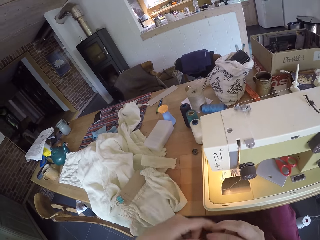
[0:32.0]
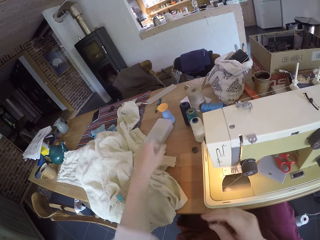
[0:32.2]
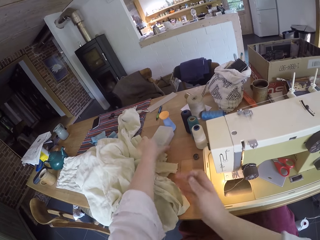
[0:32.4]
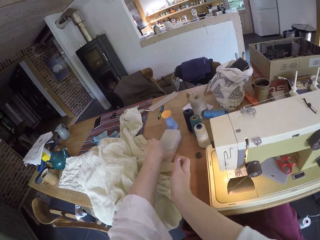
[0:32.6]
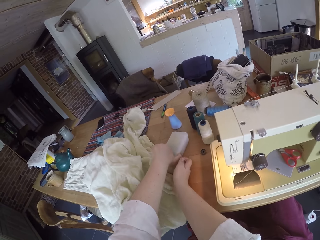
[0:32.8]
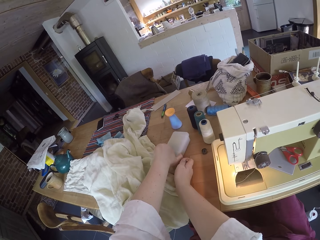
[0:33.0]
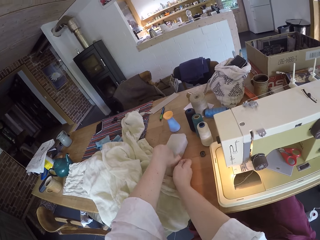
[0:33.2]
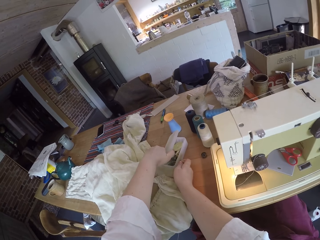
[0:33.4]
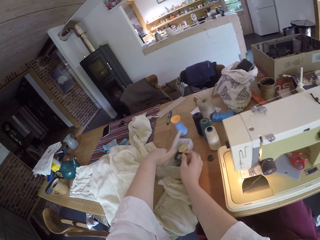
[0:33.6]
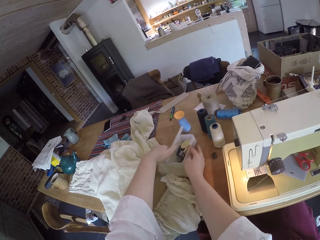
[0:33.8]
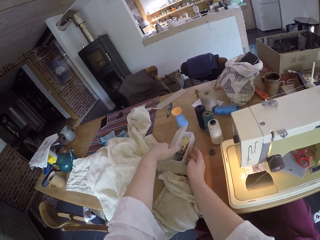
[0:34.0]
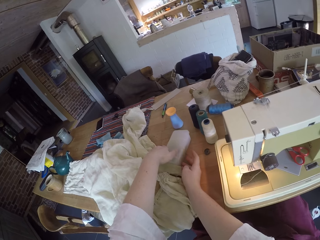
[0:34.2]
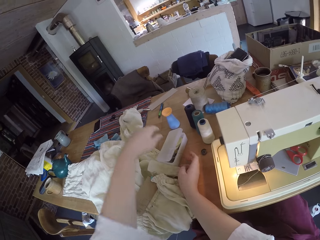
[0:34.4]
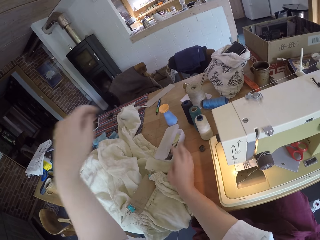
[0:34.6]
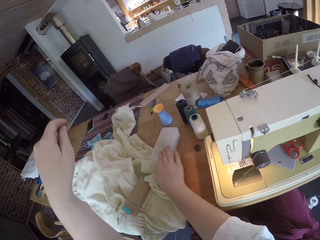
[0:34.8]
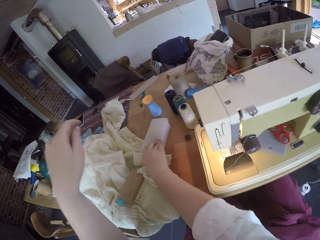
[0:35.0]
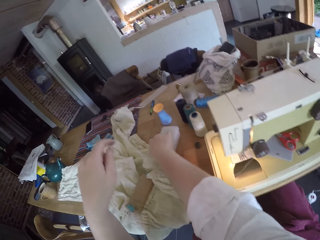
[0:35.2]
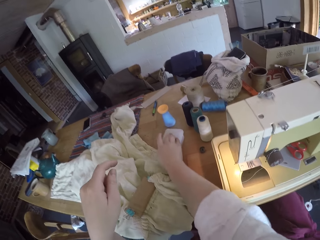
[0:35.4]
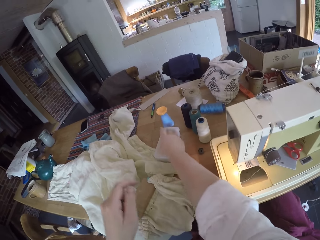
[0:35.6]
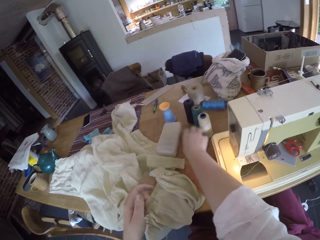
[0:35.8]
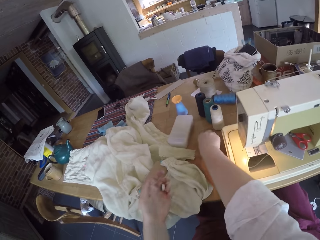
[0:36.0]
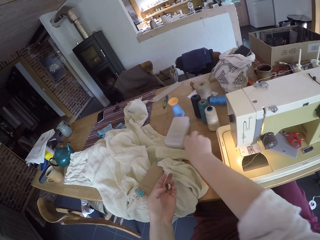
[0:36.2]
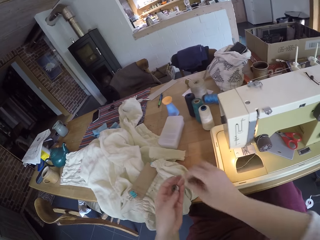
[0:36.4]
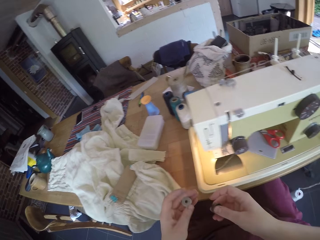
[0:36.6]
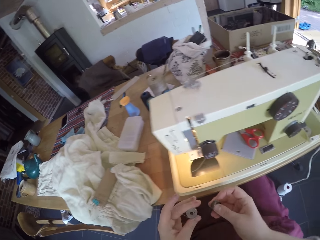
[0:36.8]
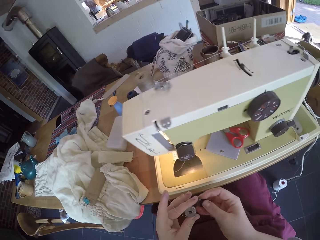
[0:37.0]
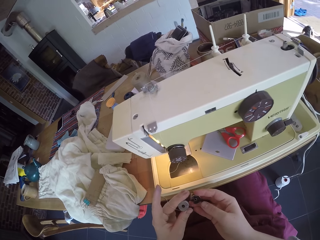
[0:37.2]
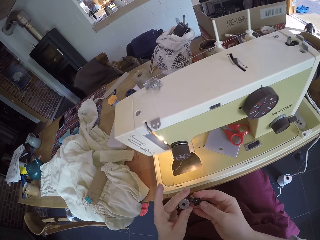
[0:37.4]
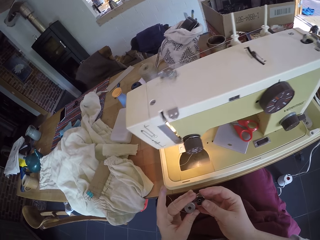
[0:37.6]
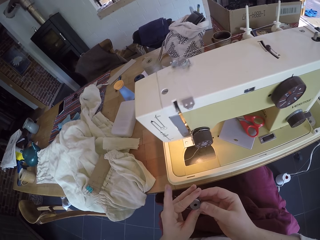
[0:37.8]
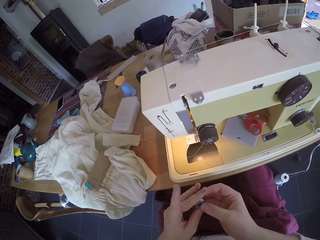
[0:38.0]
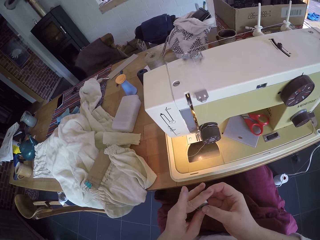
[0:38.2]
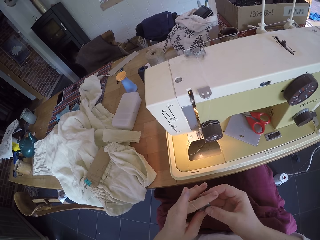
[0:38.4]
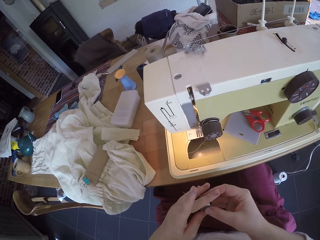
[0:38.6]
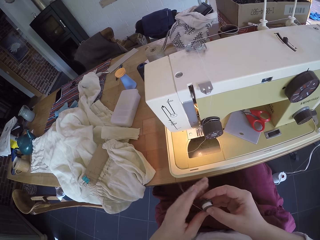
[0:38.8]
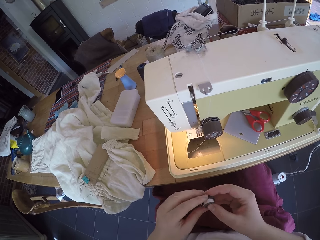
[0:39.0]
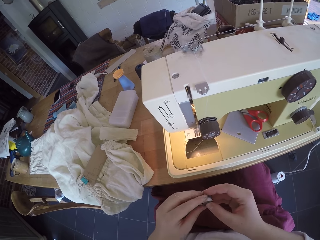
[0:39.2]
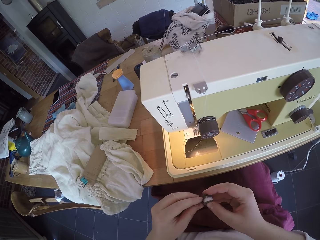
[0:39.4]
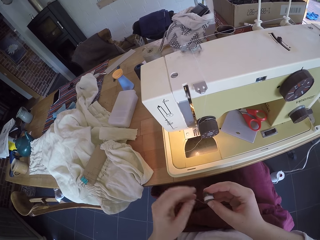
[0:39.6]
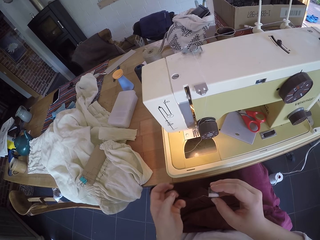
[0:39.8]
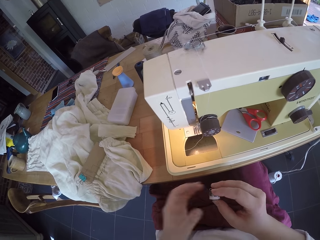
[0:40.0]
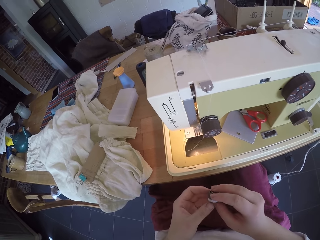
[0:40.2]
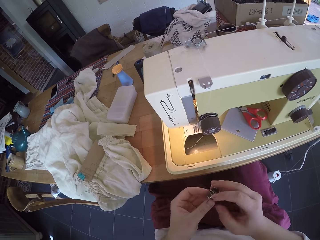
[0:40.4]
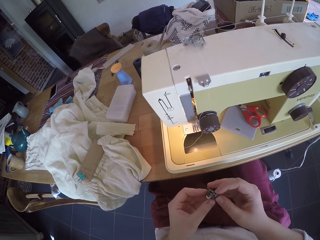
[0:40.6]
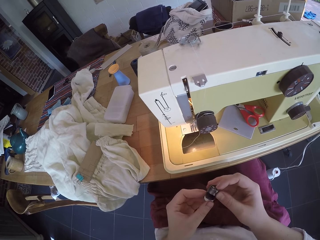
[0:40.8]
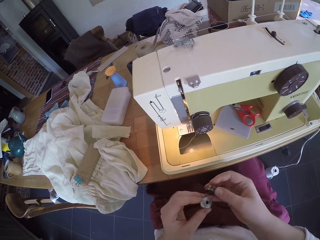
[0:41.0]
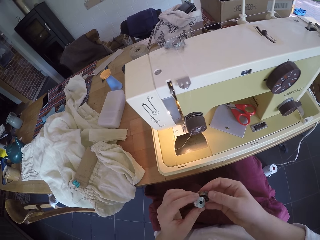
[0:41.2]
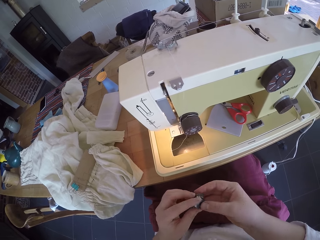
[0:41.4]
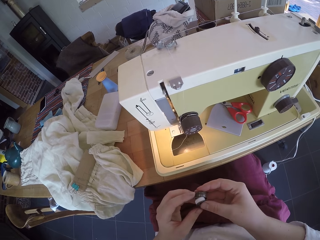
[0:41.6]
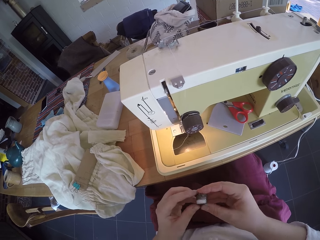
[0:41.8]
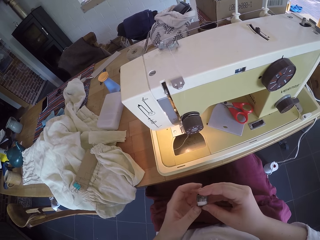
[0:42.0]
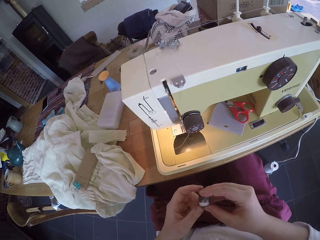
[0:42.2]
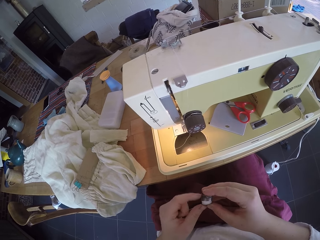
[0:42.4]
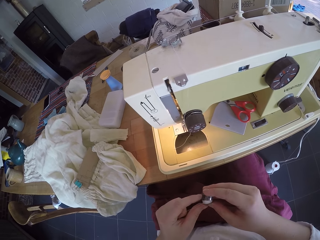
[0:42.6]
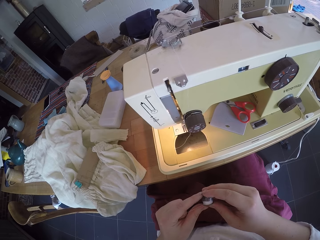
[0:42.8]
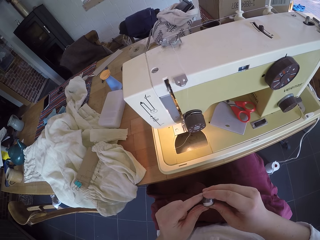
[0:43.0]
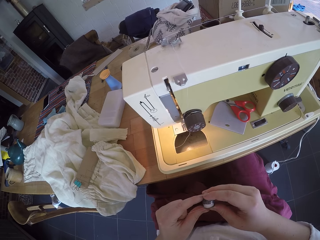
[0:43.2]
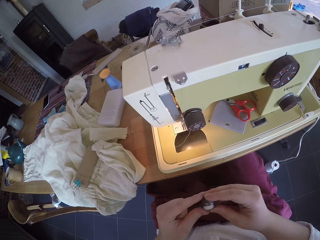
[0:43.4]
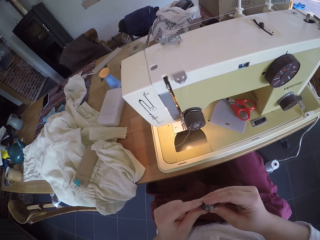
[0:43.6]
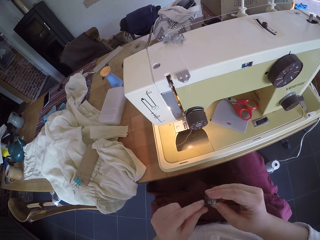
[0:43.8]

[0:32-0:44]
The camera wearer opens the accessory box. They put the bobbin case in the accessory box. They close the accessory box. They pick up a bobbin case or needle bobbin from the table. They put the bobbin in the bobbin case. They open the needle bobbin case. They close the needle bobbin case.

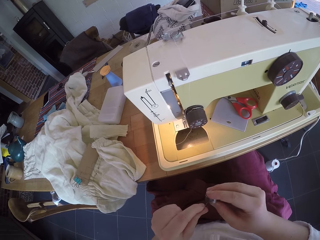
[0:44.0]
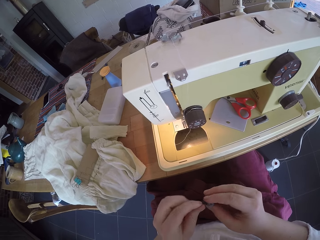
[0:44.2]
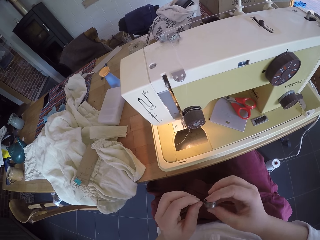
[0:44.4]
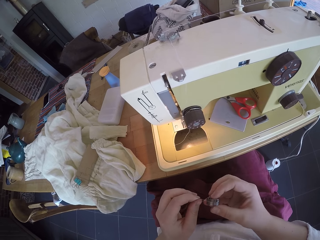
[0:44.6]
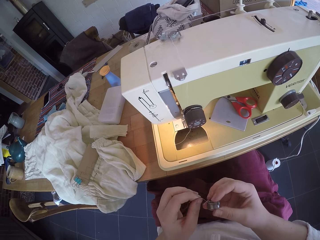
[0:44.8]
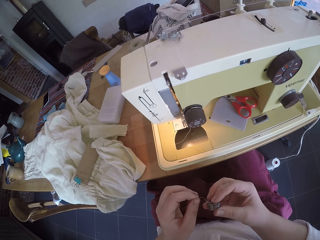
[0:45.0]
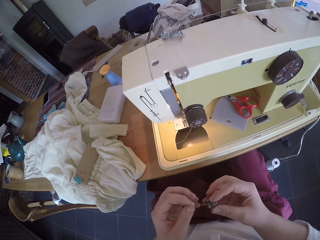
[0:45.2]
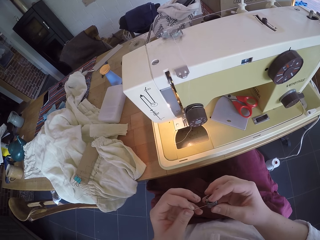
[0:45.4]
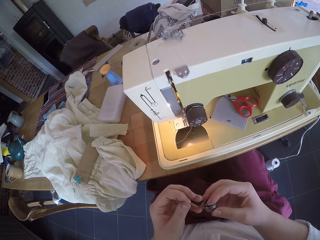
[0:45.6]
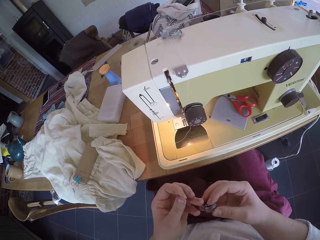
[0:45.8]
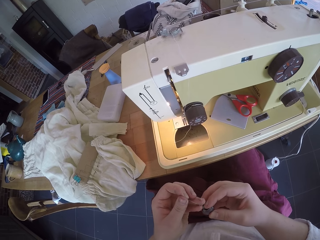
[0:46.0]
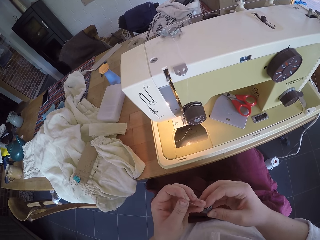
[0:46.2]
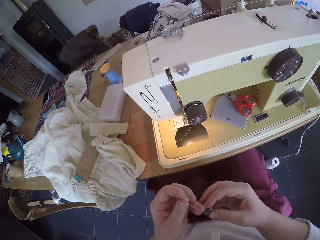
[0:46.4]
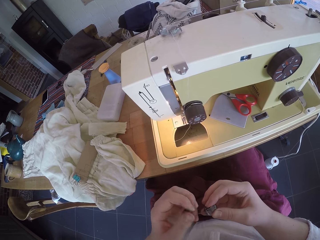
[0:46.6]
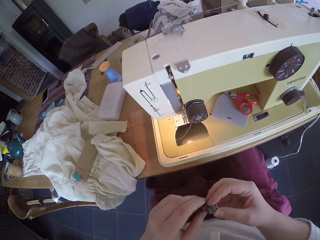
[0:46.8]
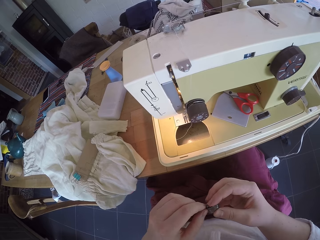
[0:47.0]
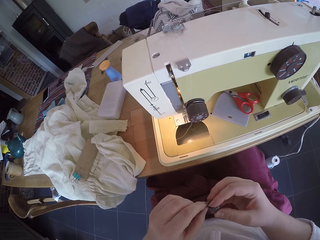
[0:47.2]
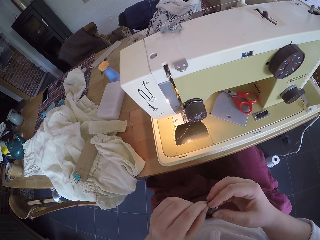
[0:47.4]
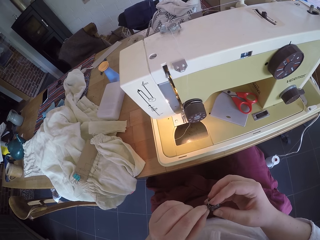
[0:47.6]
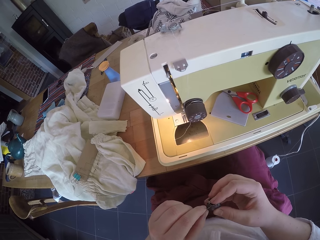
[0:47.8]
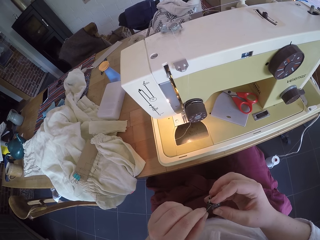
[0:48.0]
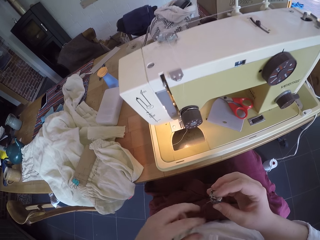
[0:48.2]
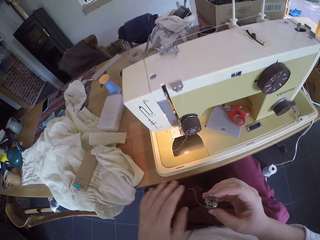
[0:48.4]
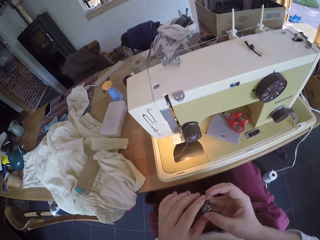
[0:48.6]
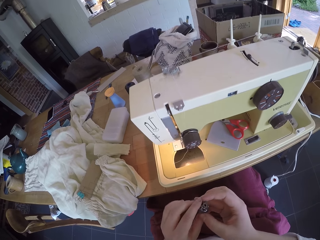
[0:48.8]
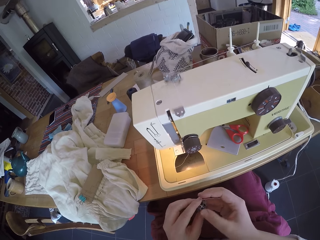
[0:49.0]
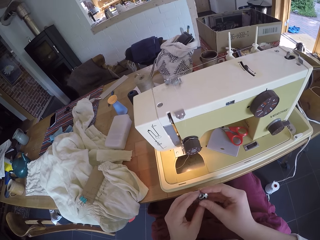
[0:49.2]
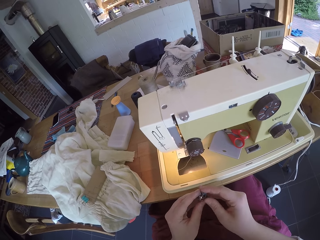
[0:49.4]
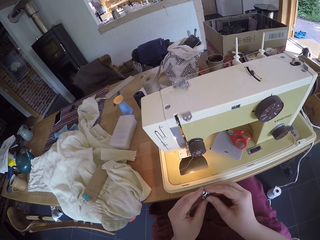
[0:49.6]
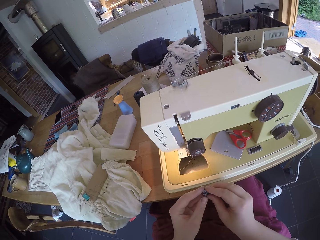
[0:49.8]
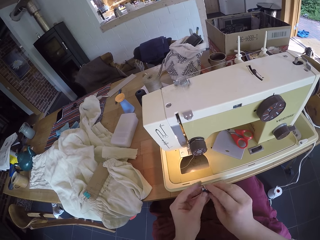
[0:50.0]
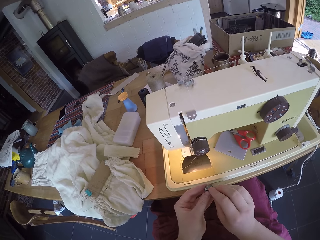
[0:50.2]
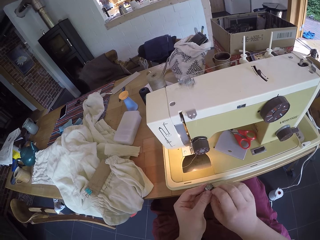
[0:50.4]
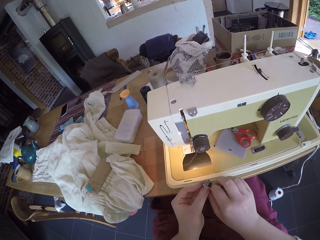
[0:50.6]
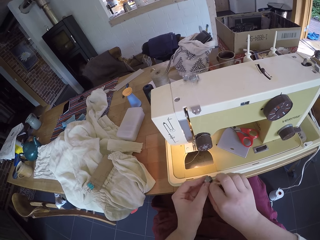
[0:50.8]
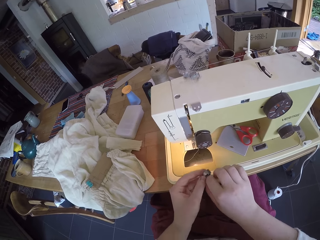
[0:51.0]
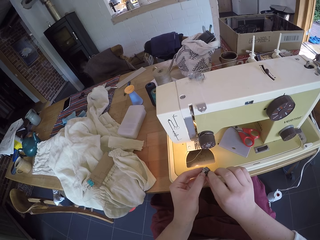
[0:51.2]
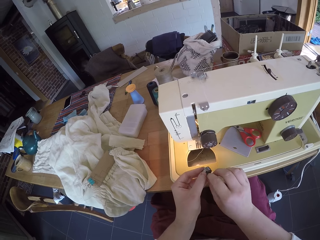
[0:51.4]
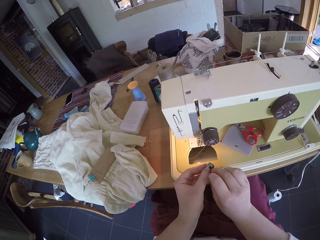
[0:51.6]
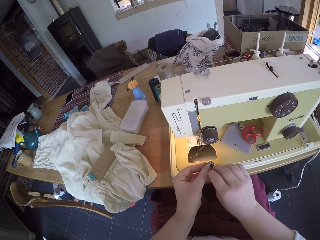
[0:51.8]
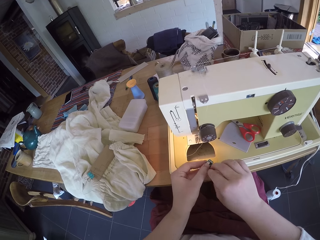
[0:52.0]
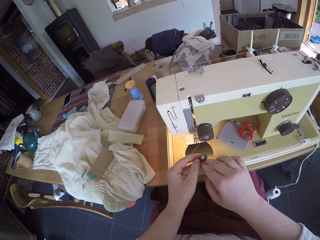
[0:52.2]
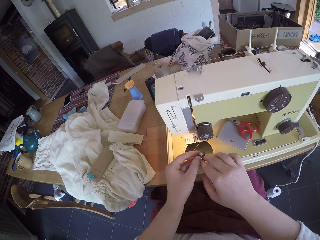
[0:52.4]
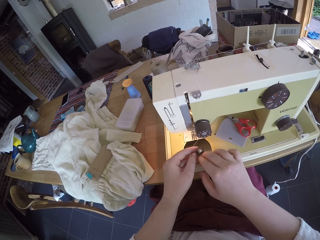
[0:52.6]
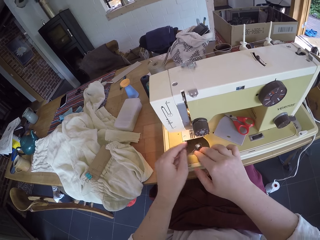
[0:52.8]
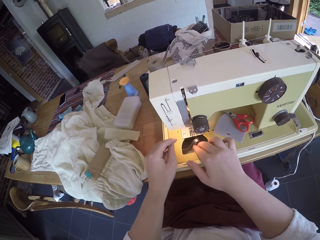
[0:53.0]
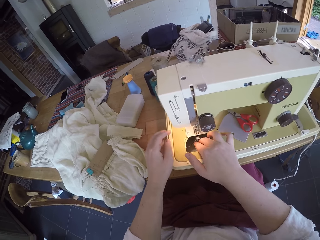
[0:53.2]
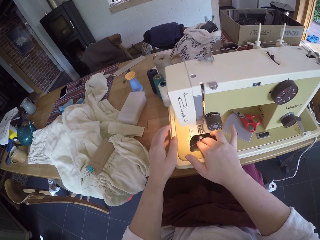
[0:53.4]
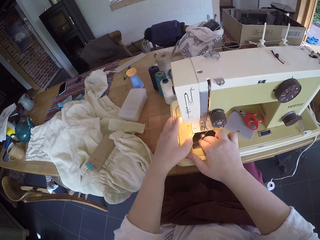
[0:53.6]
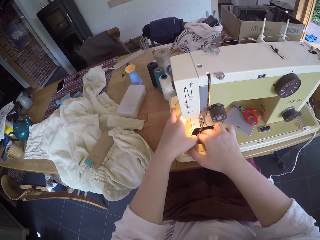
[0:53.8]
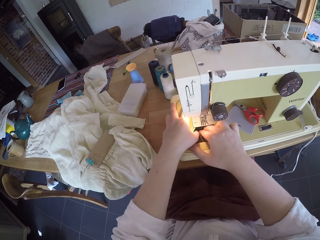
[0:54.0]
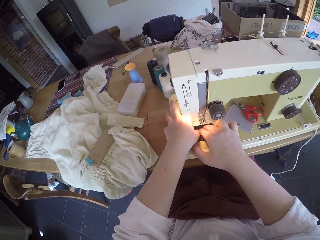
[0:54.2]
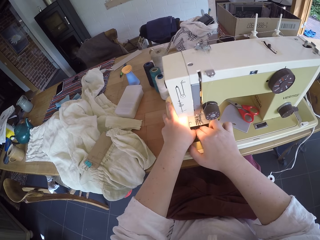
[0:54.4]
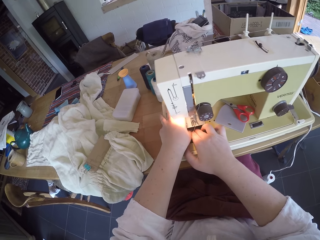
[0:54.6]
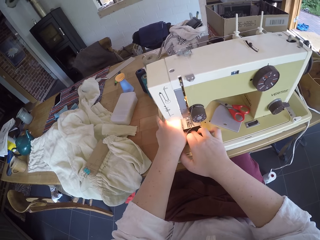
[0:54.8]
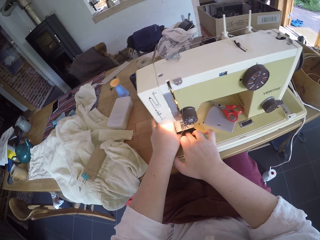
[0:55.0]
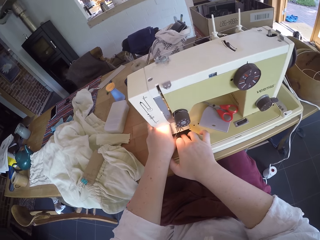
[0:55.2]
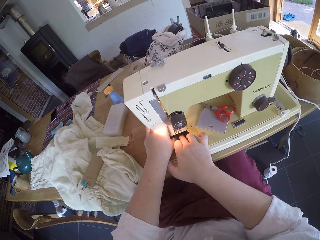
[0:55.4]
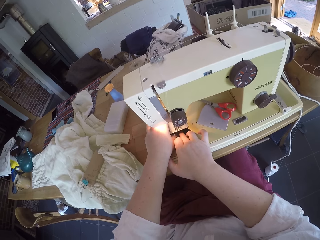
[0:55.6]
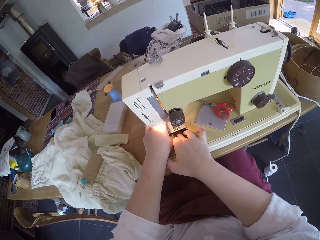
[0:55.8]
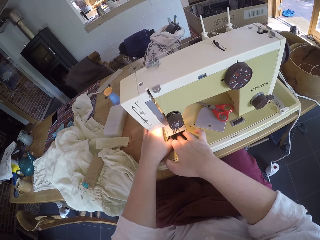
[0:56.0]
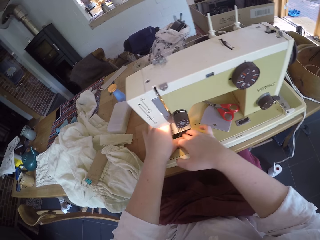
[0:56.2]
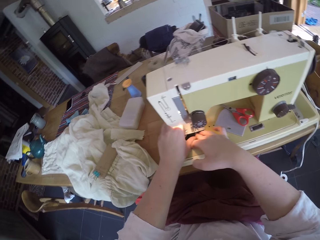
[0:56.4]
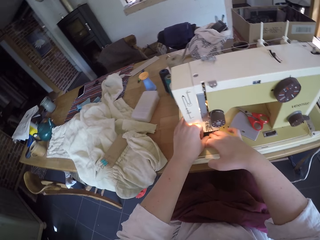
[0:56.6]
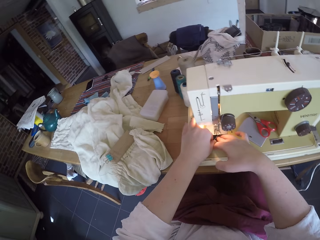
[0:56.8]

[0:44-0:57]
The camera wearer pulls the sewing thread. She adjusts the thread in the needle bobbin. She turns the bobbin with her hands. She fits the needle bobbin inside the bobbin compartment.
